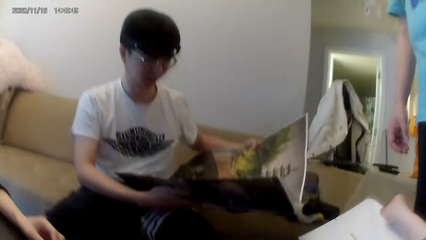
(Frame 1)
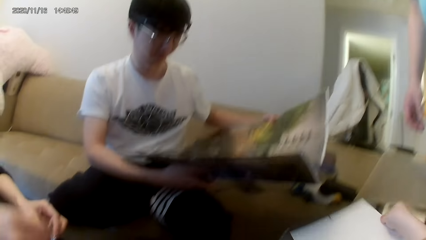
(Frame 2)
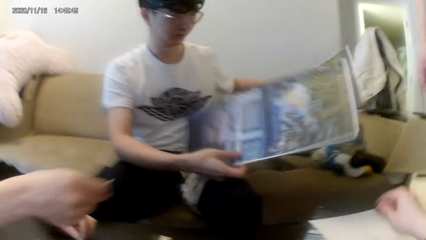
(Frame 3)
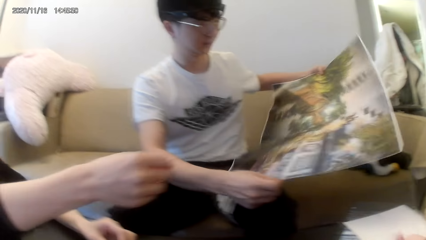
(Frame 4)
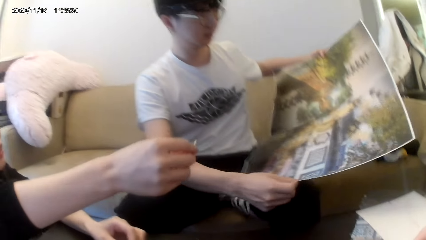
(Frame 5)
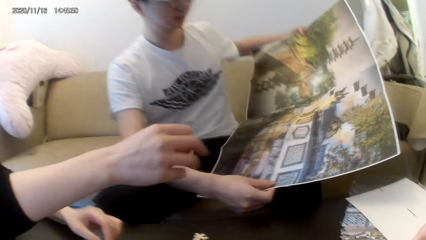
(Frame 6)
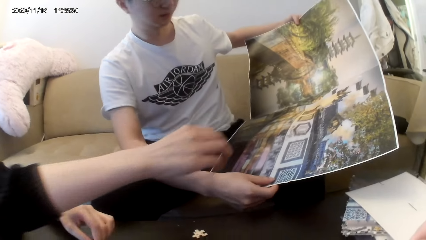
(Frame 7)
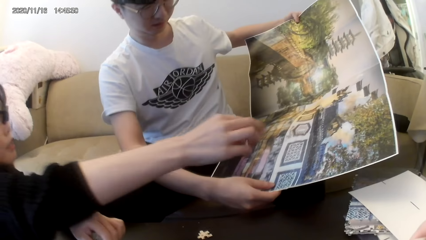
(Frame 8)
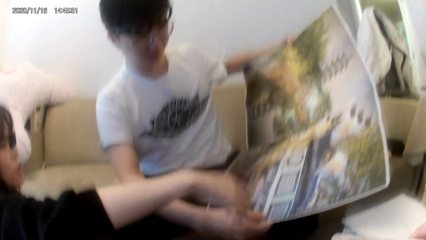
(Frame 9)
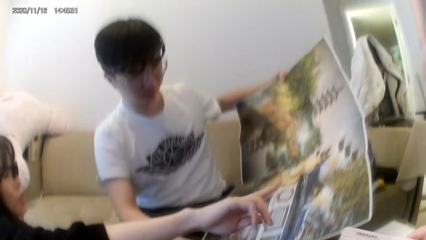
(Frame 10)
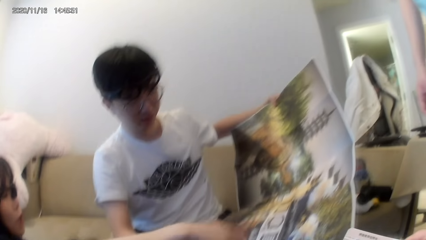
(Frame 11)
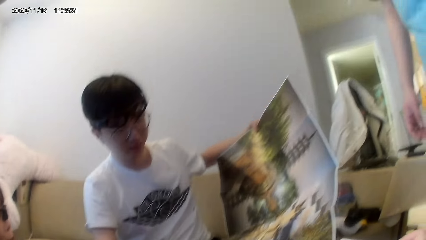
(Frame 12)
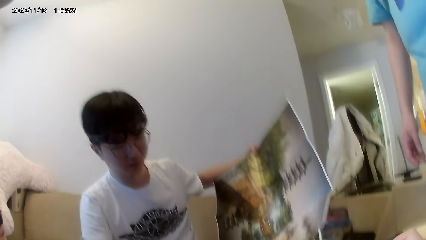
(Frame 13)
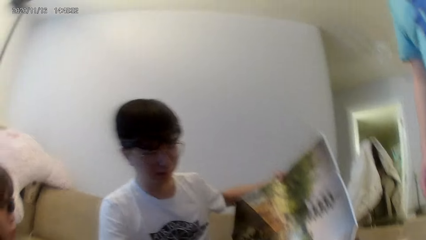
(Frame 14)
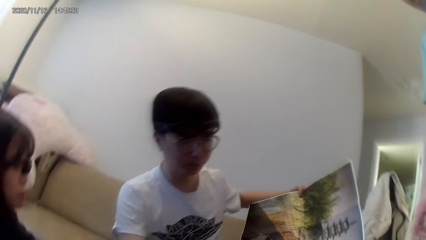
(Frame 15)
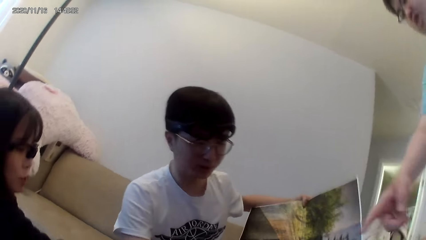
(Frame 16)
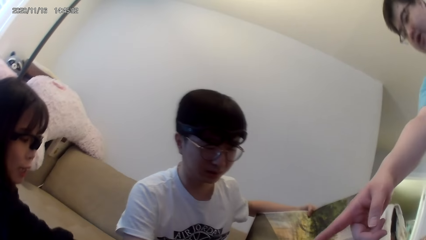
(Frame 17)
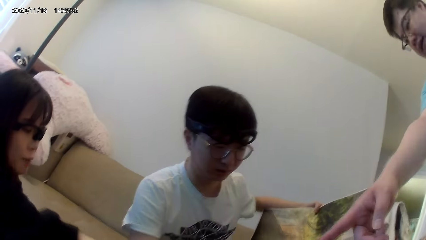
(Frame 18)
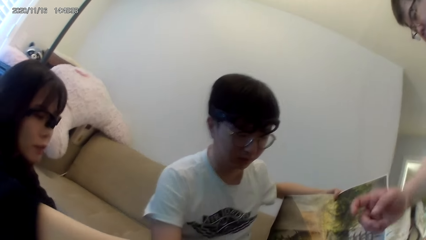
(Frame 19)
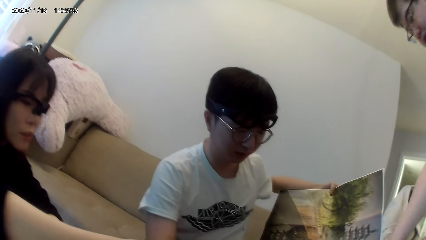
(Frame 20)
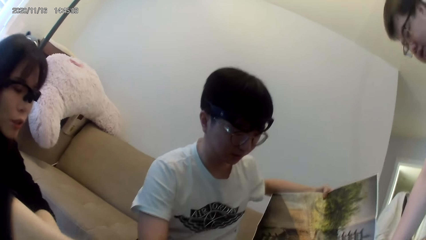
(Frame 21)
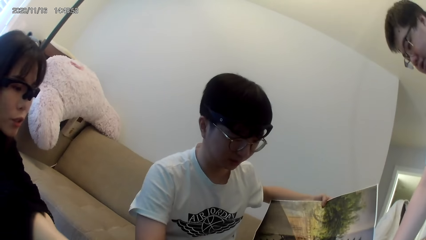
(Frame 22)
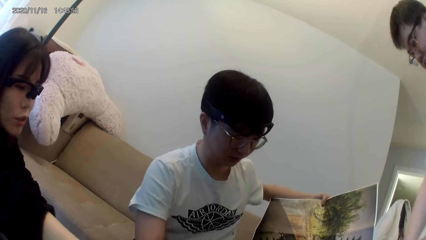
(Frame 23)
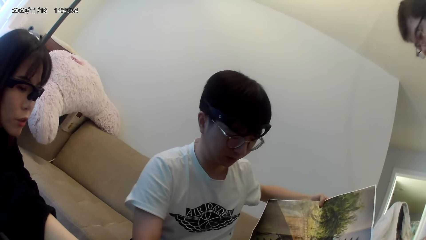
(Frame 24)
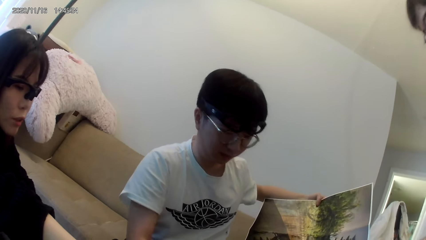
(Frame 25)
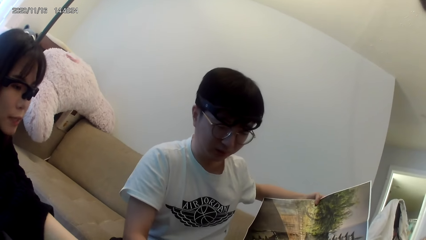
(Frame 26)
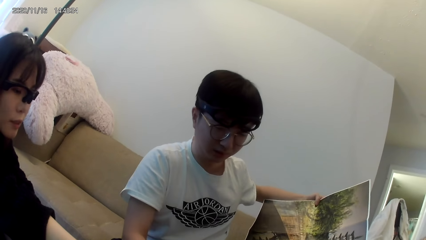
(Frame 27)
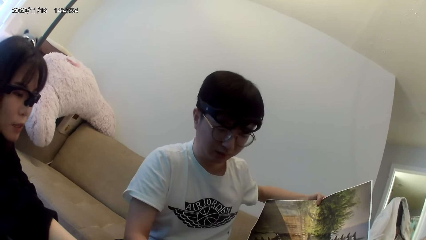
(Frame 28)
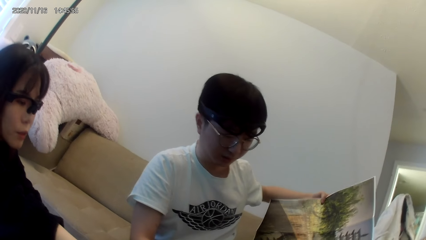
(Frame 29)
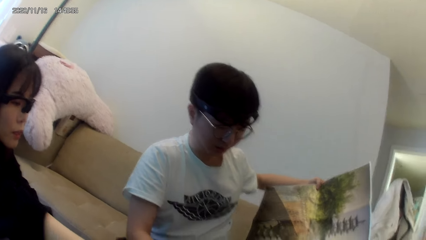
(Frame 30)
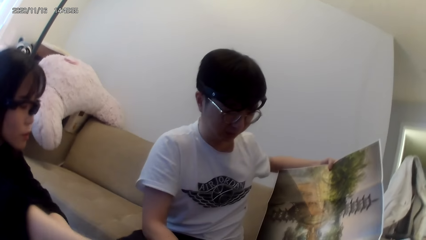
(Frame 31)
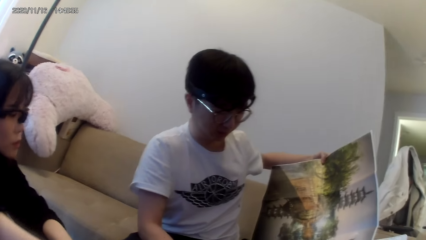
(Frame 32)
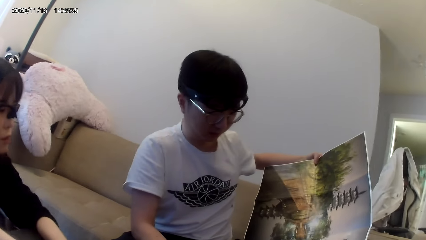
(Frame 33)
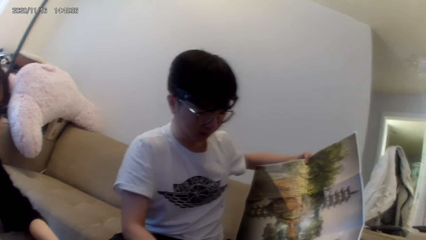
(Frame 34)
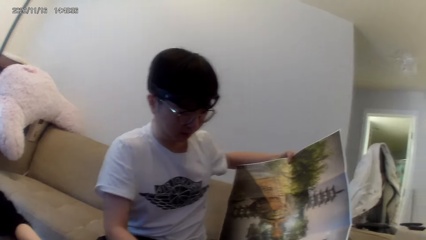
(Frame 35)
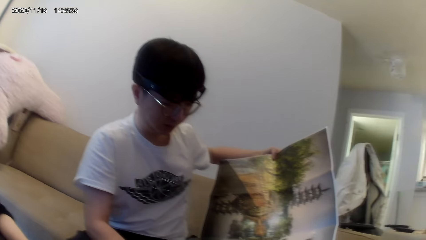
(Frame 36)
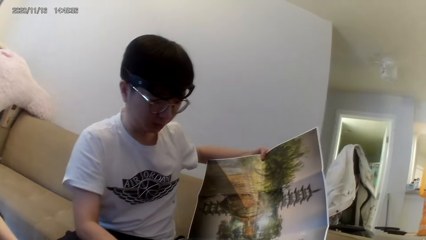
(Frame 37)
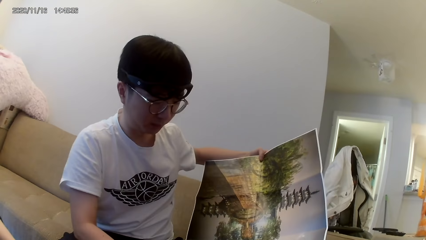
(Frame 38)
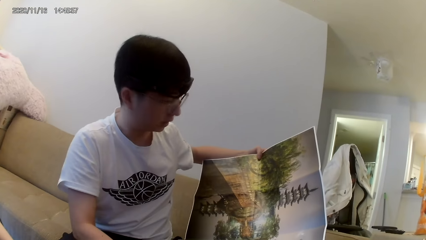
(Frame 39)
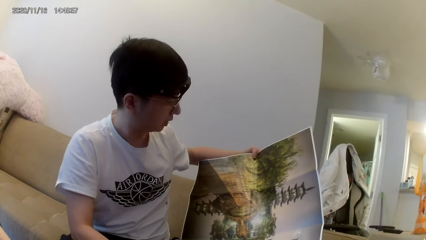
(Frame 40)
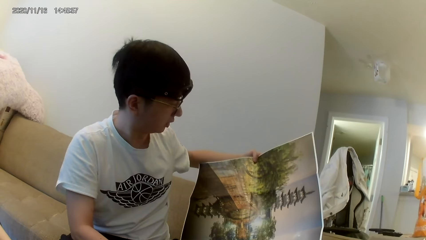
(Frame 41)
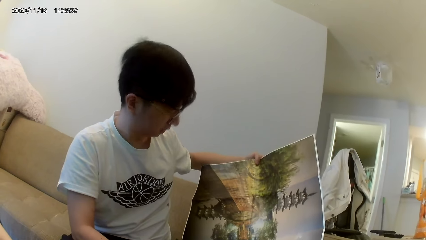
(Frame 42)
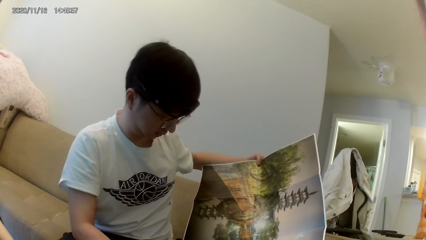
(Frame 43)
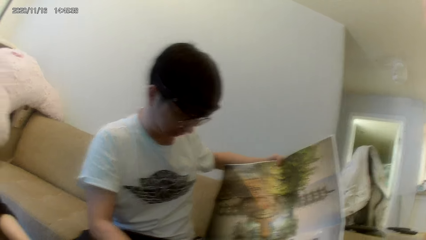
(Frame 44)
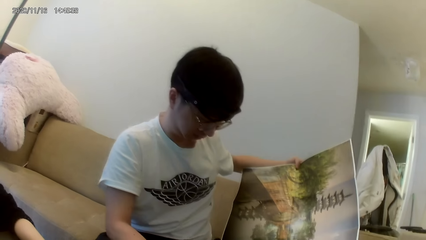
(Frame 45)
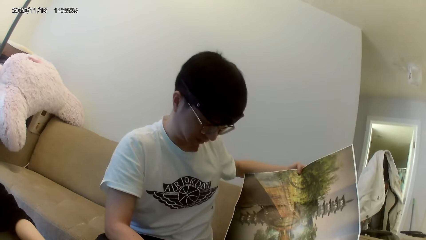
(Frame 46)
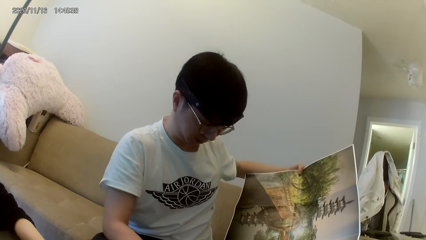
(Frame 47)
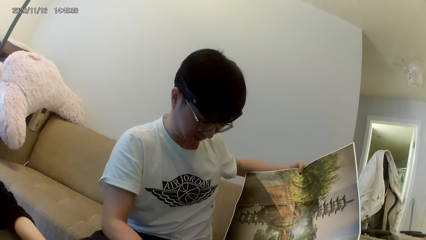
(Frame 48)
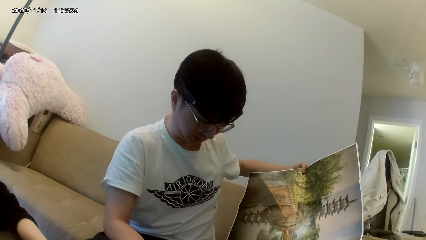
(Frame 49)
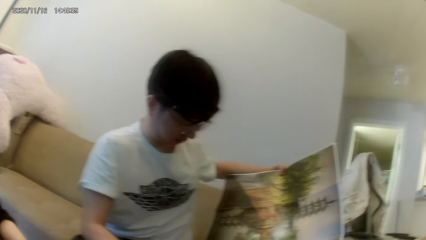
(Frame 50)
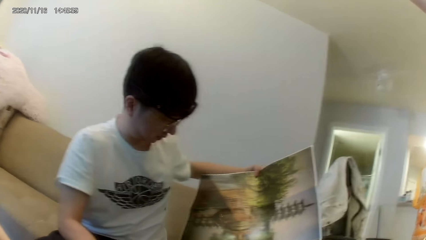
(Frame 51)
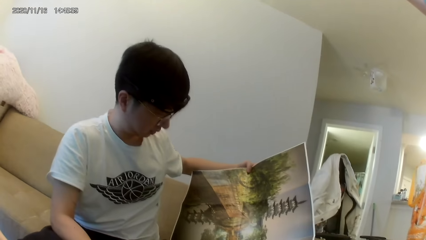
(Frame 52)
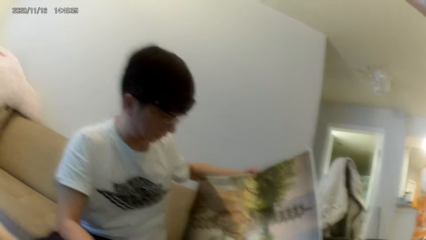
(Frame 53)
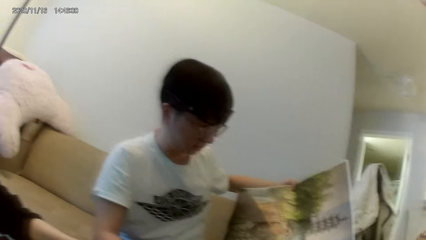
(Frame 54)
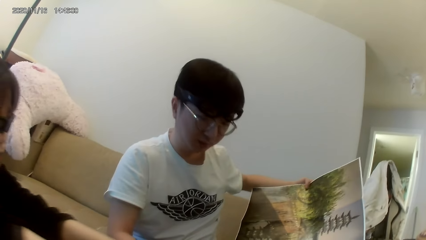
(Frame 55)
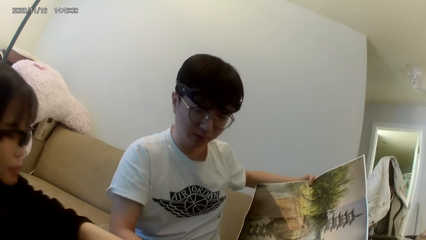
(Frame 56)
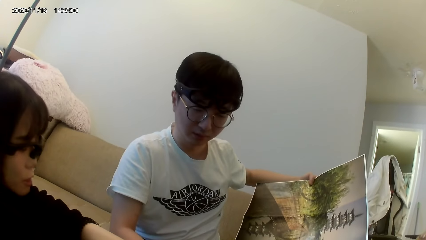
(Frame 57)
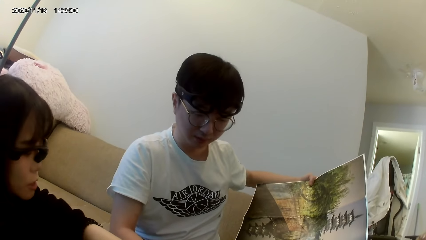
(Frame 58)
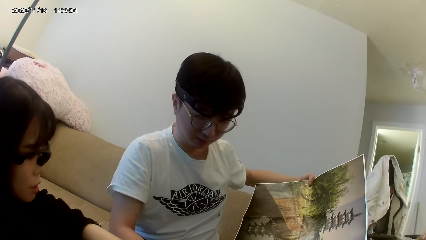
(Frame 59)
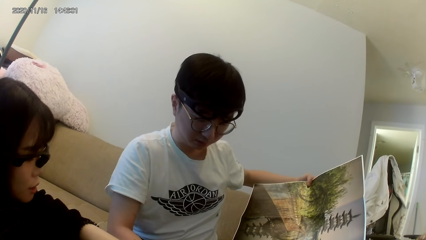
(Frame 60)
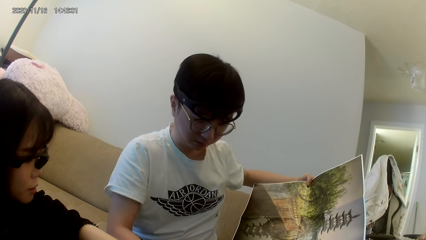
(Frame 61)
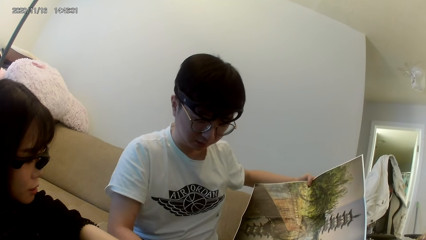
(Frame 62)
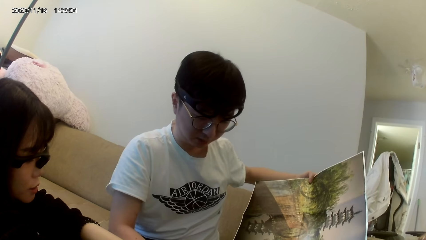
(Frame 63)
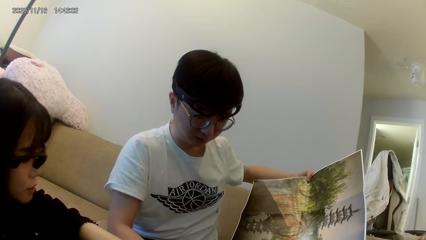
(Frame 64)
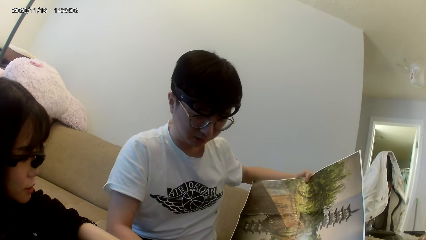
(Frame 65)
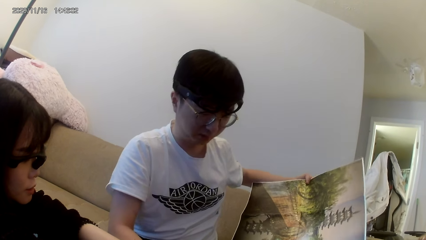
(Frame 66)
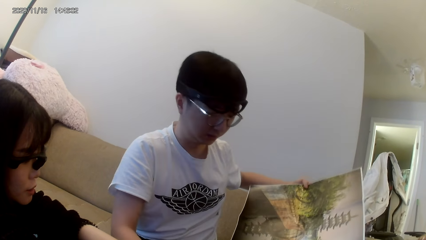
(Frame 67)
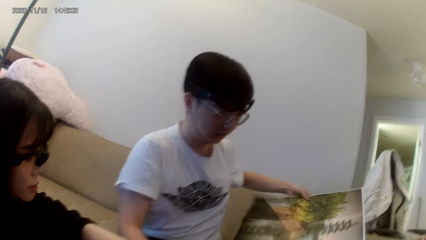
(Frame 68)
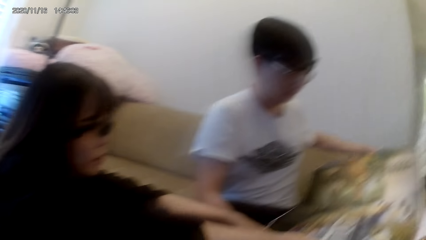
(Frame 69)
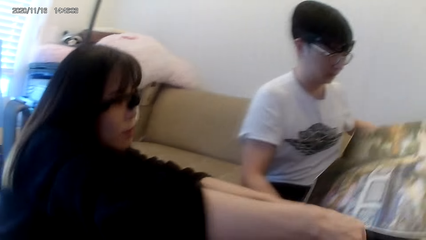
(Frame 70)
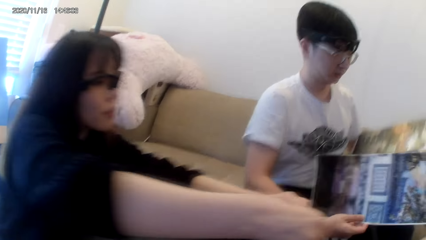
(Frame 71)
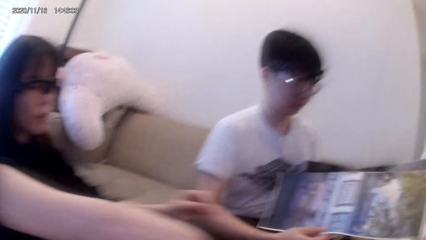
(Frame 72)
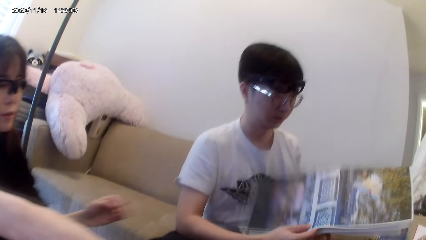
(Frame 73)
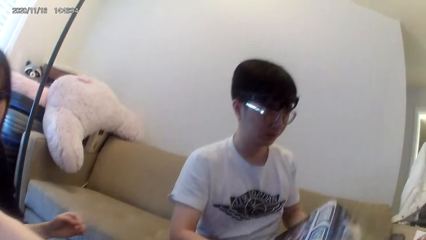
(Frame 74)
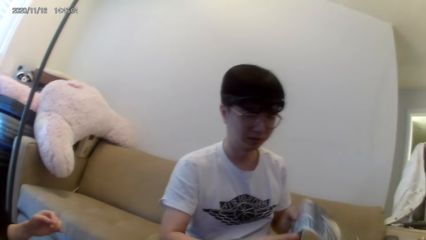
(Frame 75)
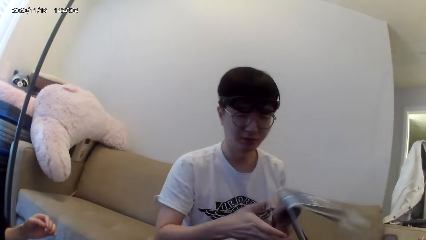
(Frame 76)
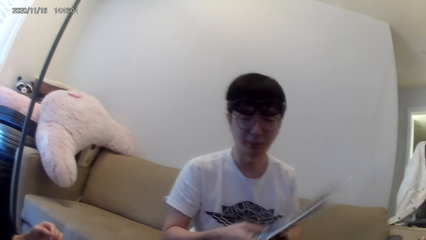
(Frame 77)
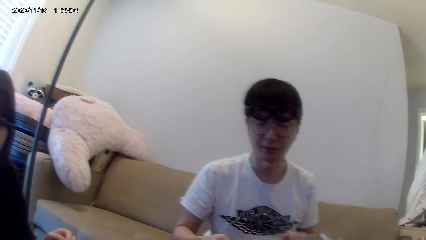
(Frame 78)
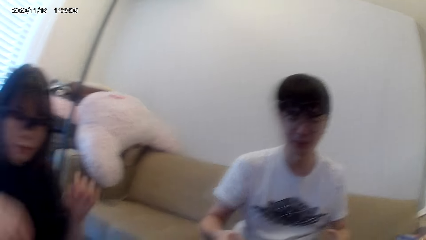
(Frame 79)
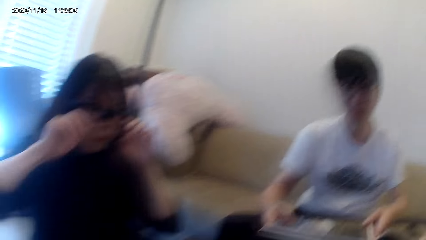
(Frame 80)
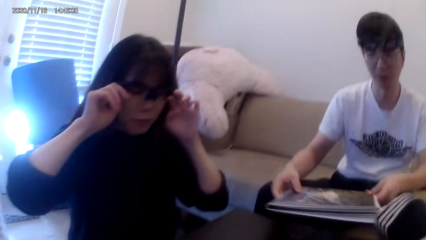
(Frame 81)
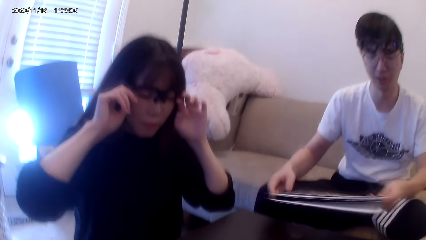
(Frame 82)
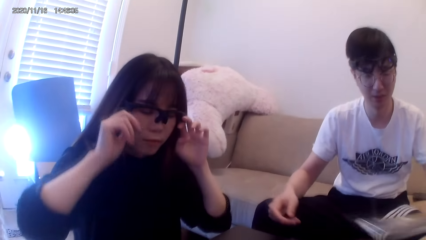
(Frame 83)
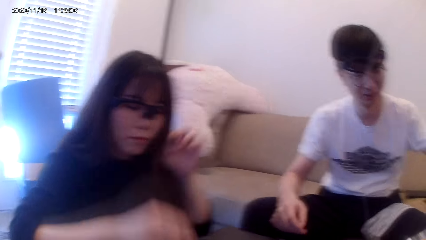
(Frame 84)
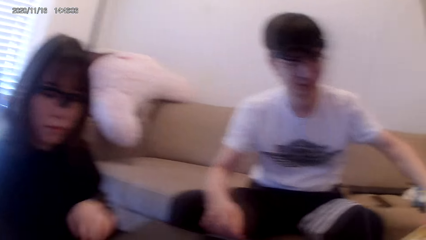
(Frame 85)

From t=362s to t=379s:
A lady lifts her hand up. The camera wearer puts the paper down. The lady points at the paper. A man points at the paper. The lady moves her hands. Another man folds the paper. The lady moves her hands.
